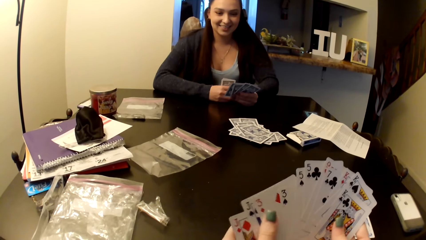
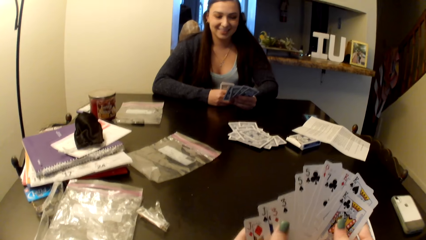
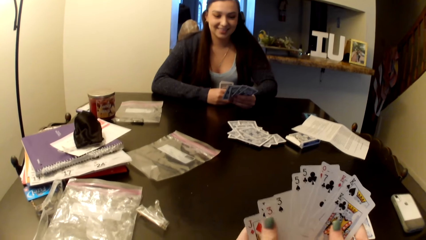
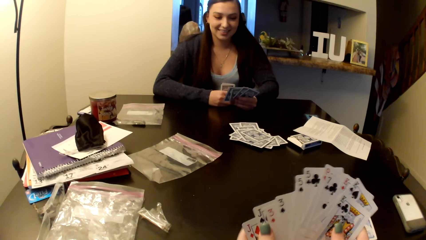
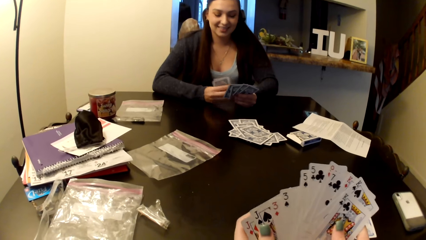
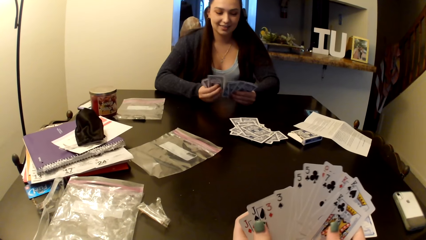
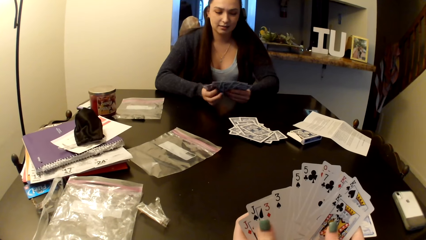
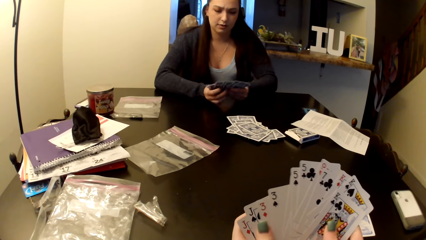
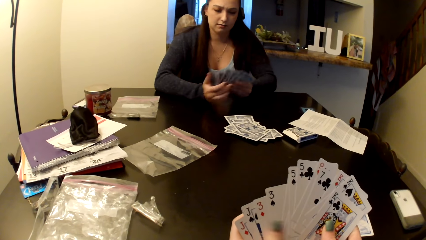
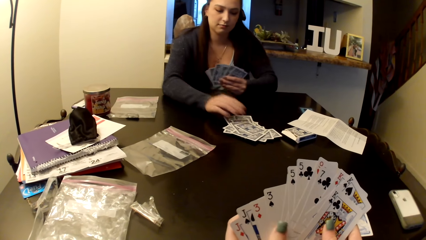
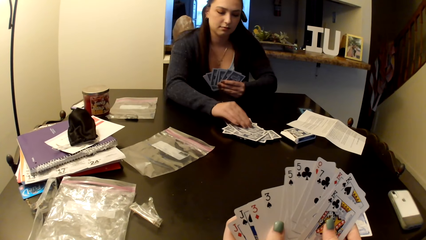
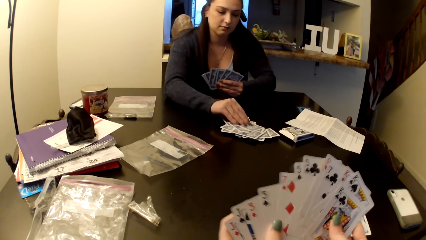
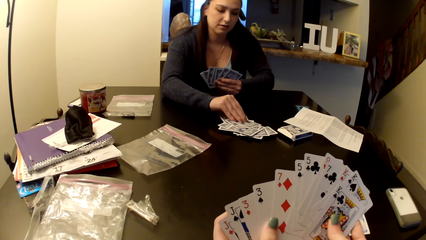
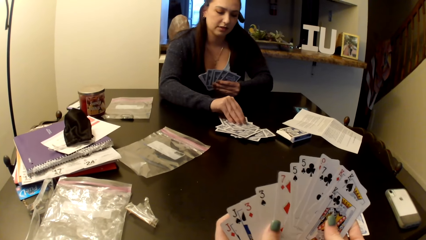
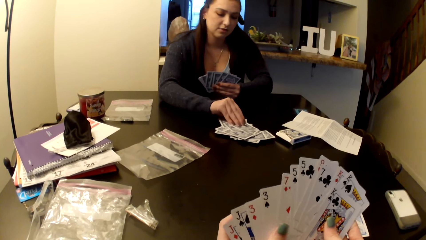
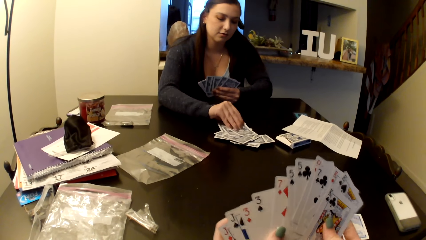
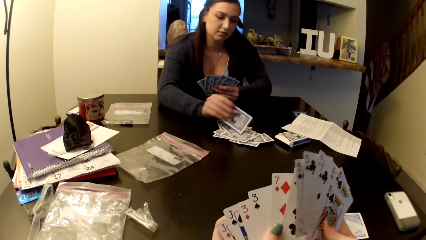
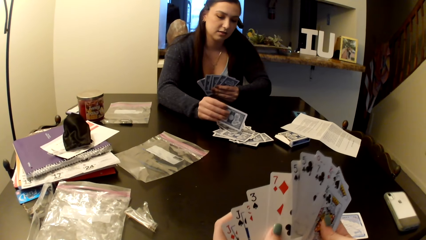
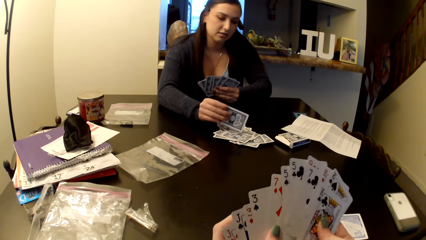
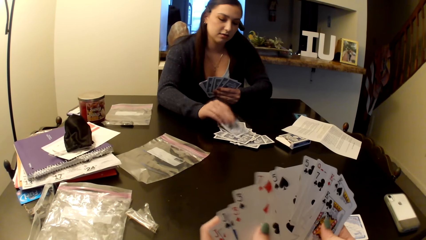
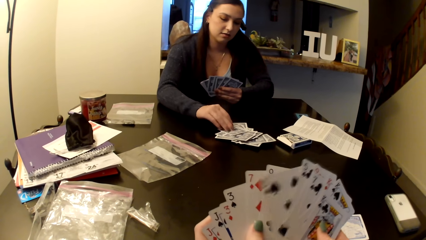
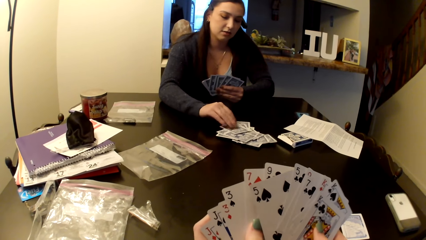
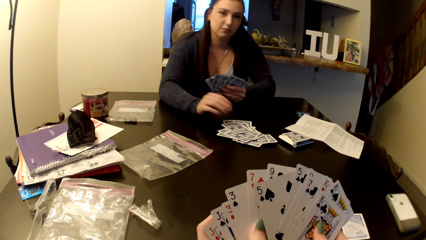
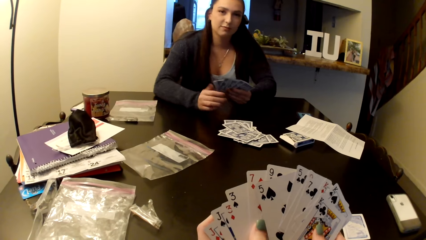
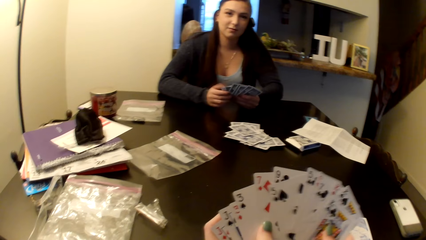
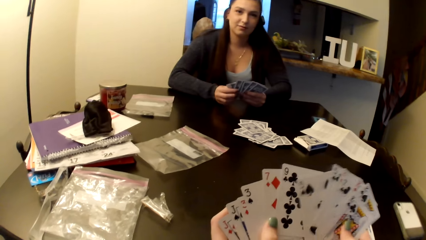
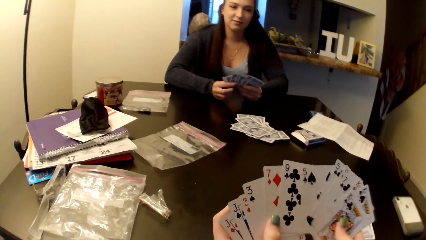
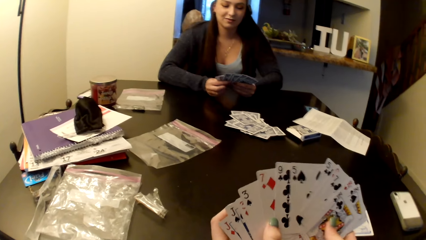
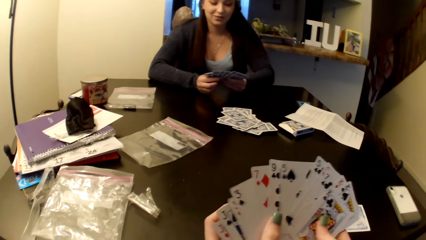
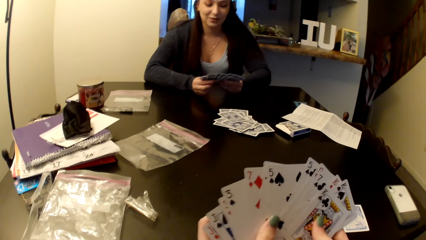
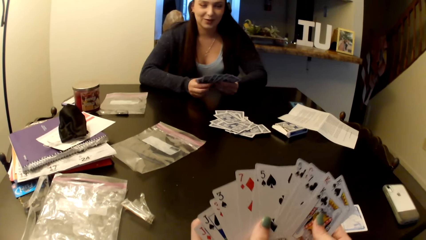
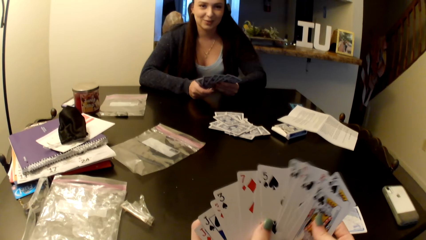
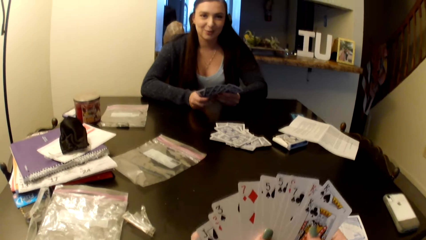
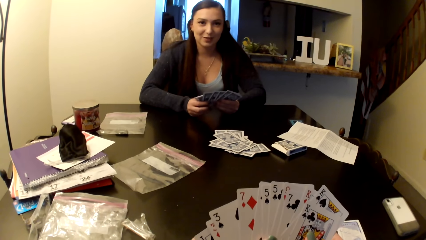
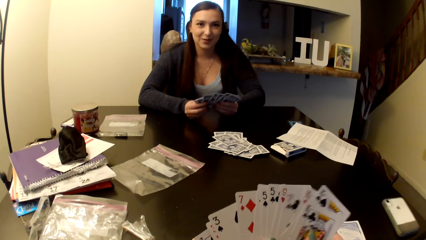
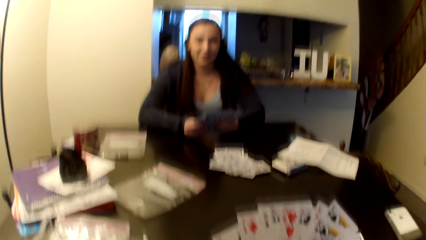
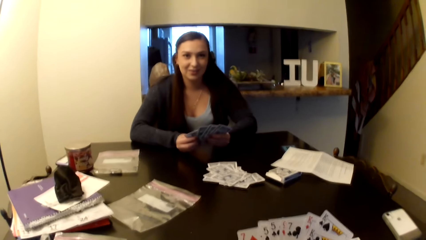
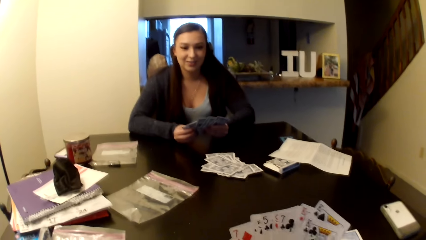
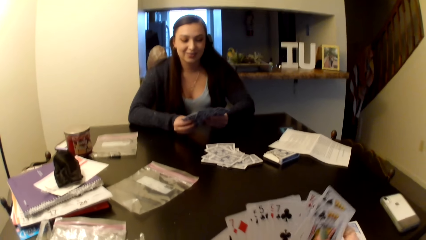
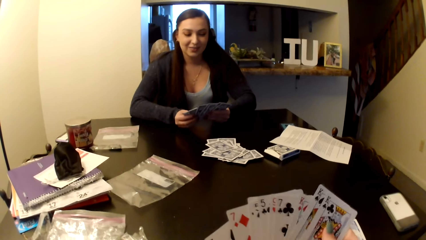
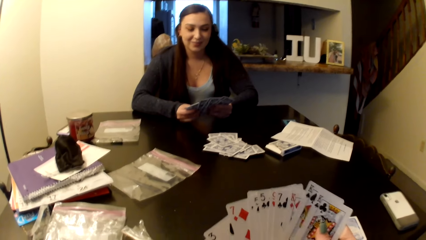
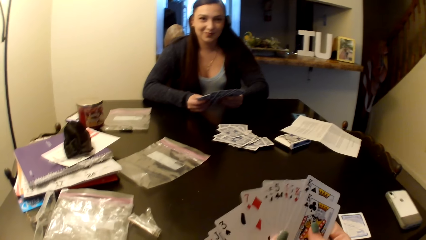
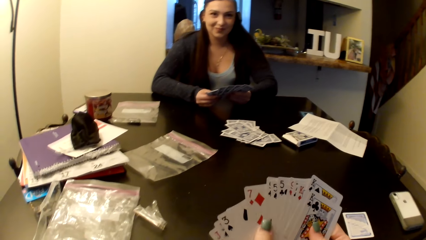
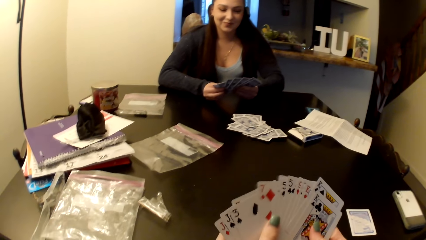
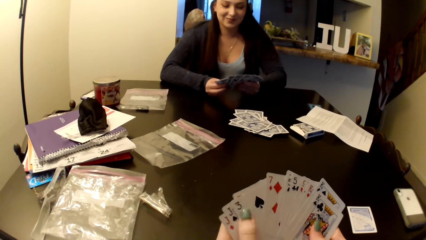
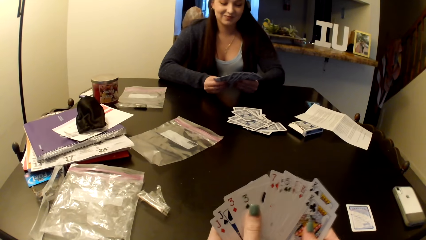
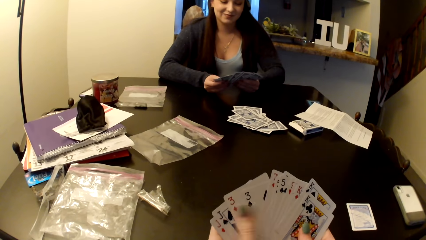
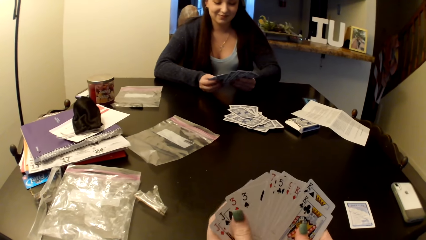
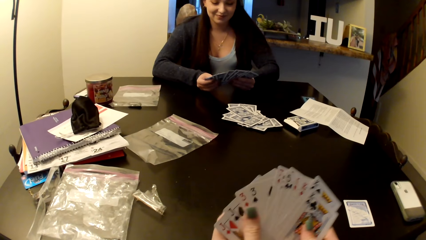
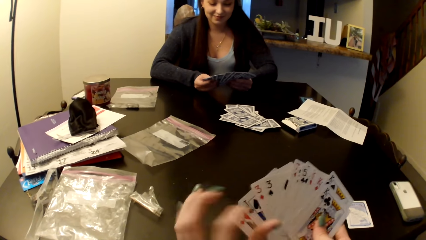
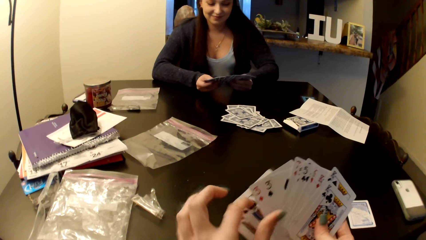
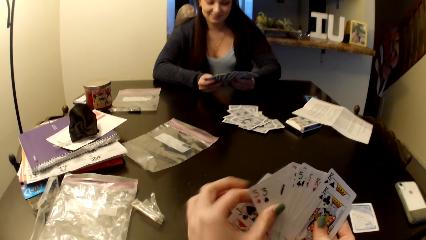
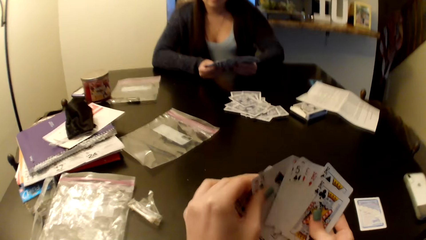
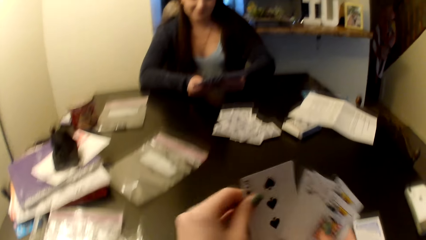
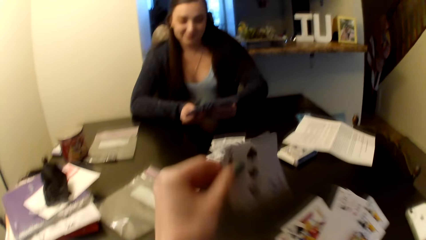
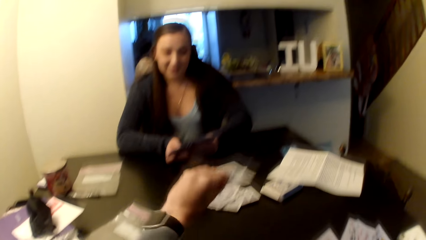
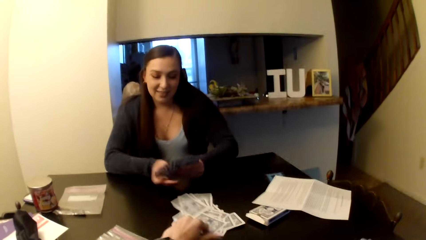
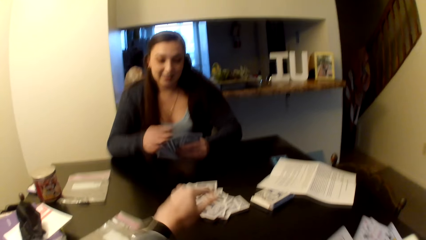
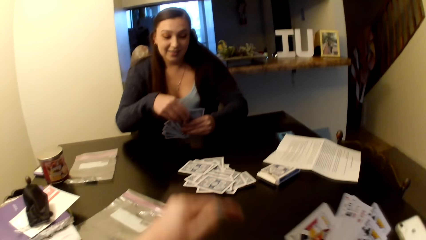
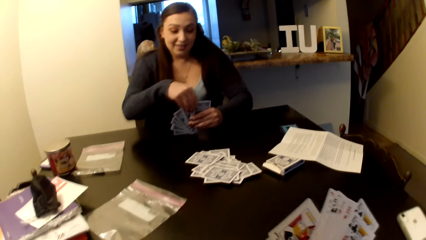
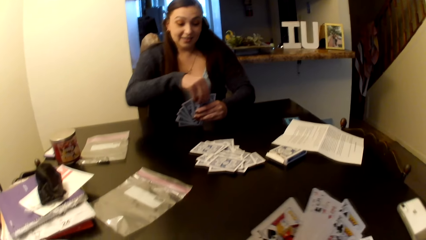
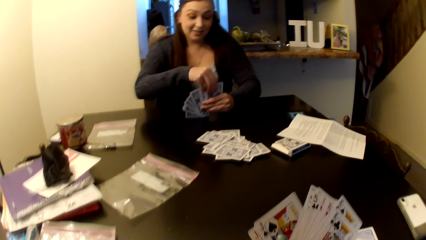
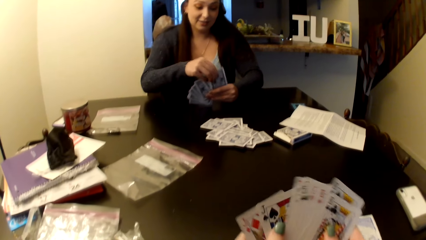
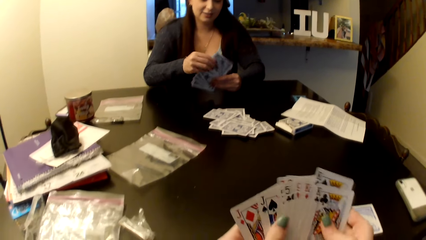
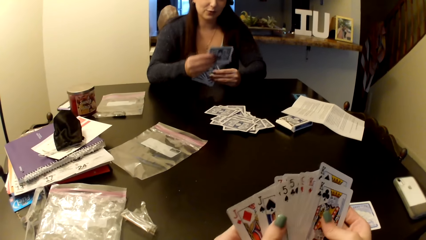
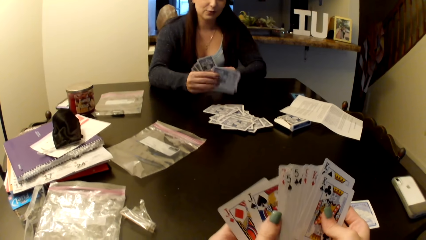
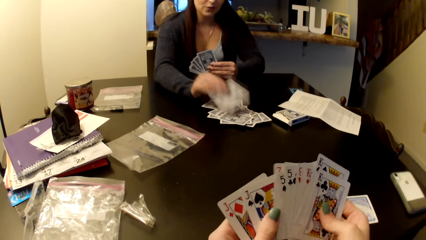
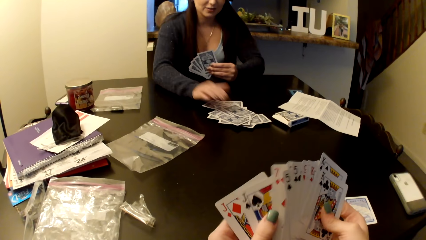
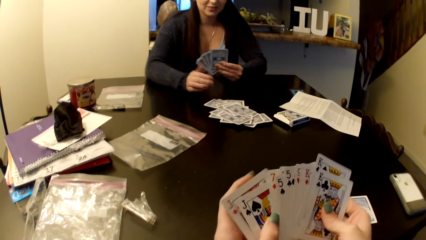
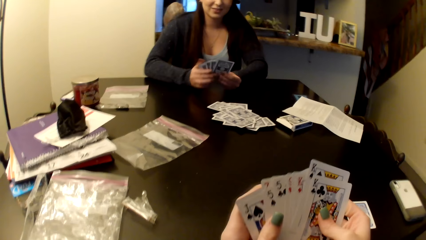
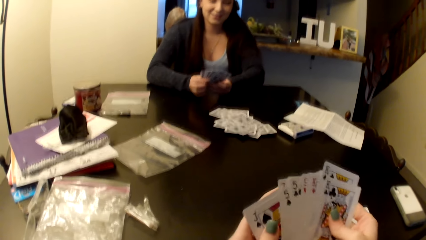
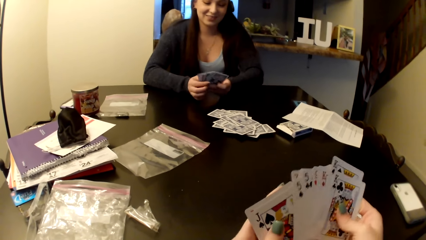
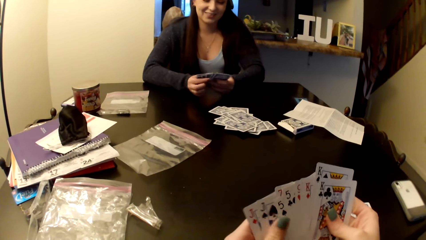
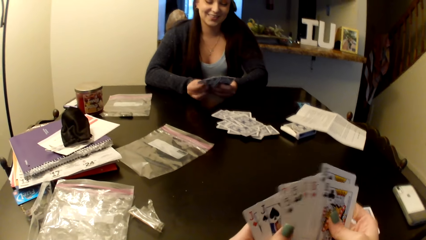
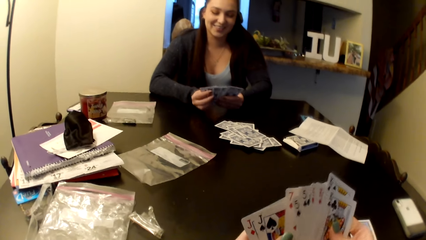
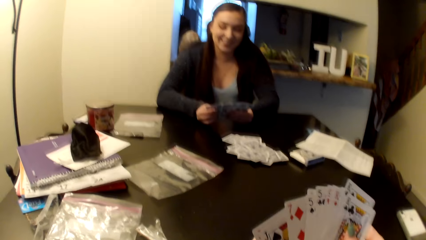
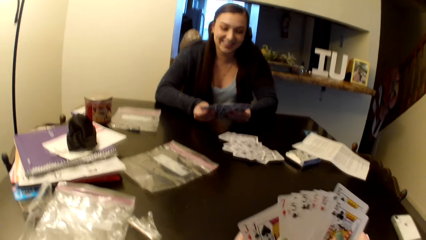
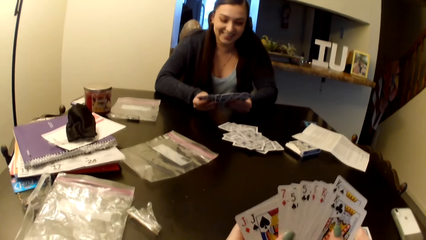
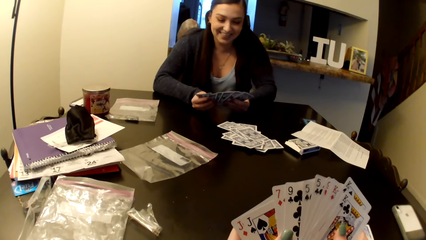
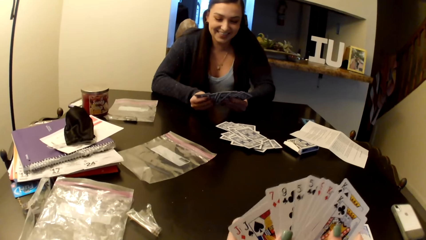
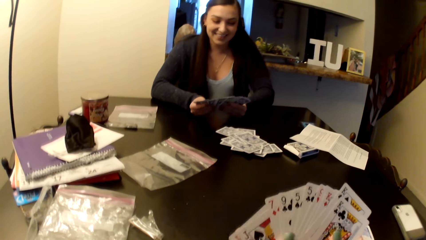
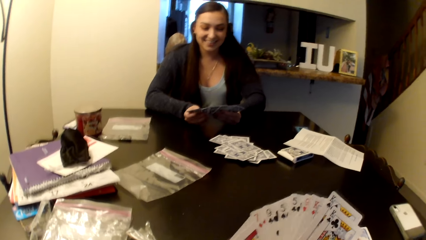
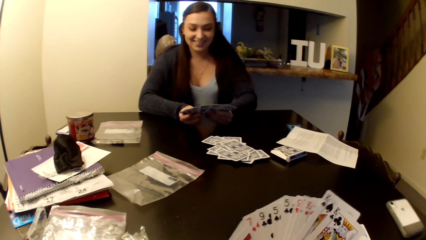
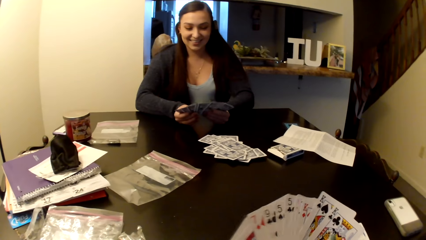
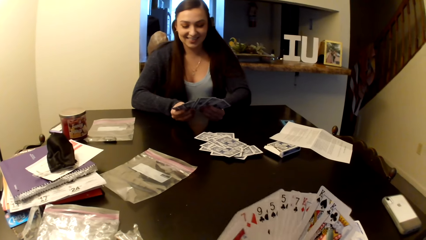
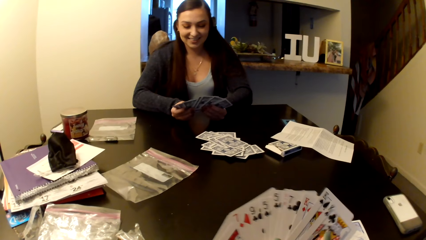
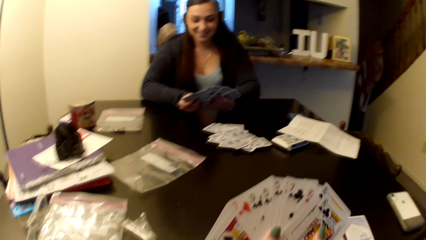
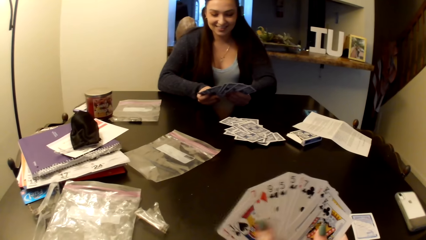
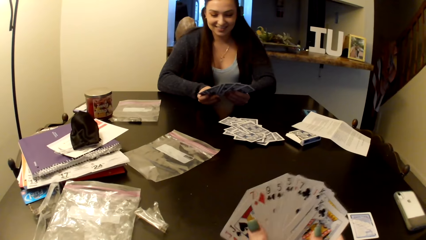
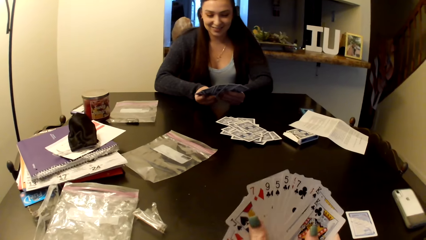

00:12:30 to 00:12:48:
A woman looks at the card. The camera wearer puts cards on the middle of the table. They shuffle the cards. The woman puts the card on the middle of the table.
